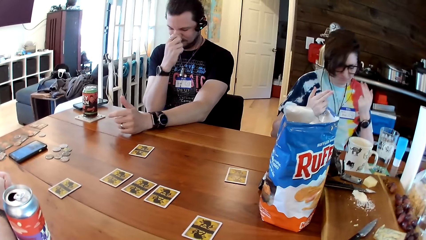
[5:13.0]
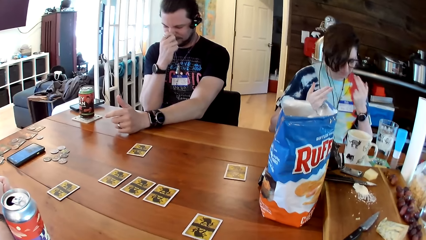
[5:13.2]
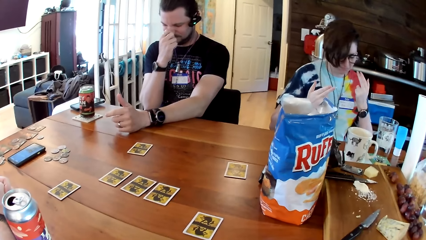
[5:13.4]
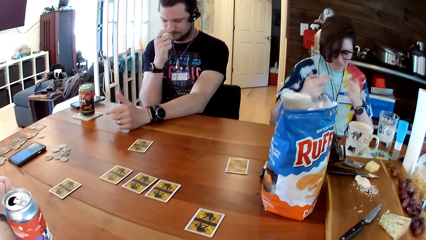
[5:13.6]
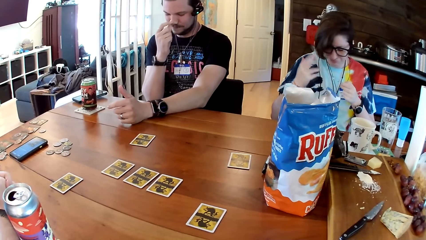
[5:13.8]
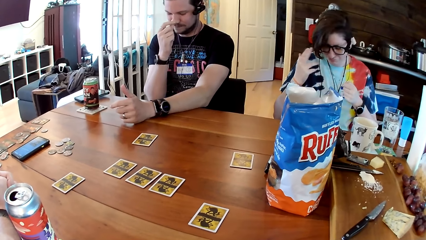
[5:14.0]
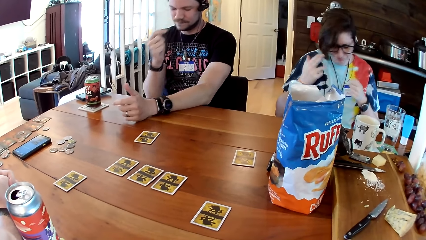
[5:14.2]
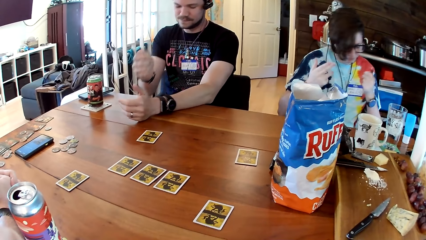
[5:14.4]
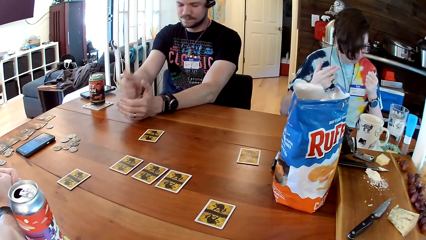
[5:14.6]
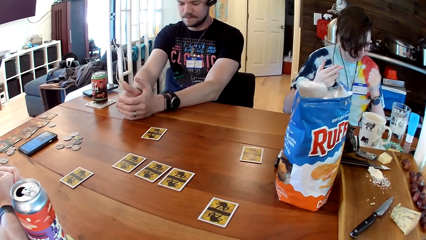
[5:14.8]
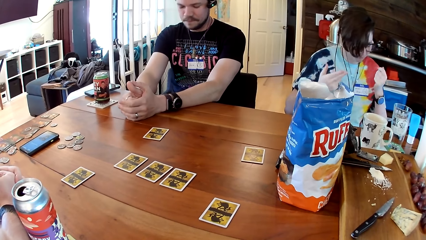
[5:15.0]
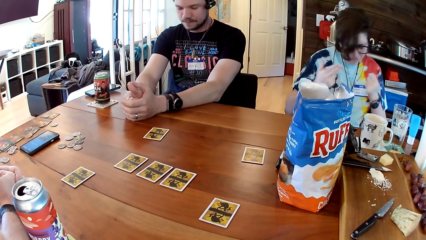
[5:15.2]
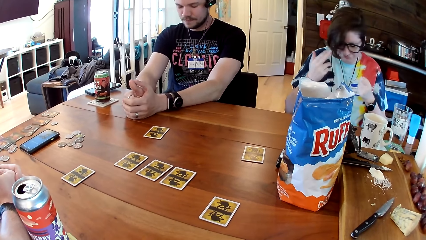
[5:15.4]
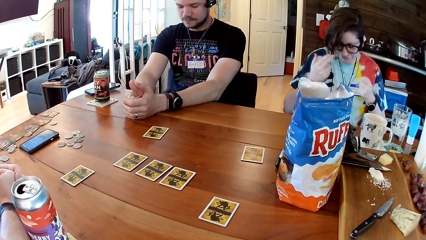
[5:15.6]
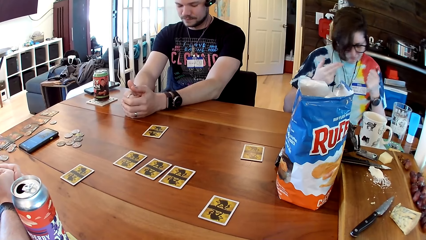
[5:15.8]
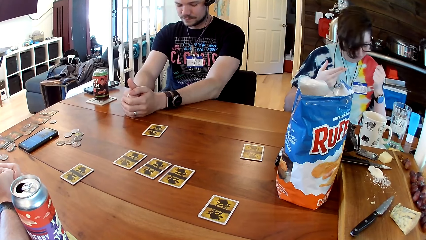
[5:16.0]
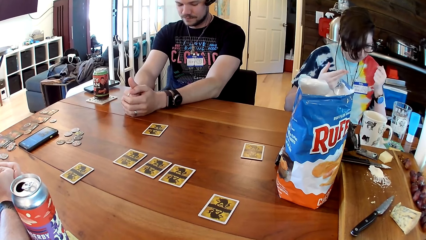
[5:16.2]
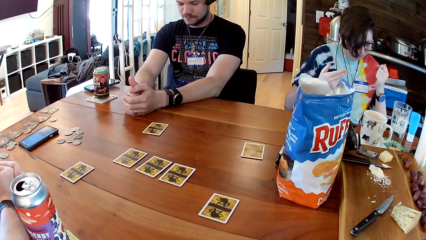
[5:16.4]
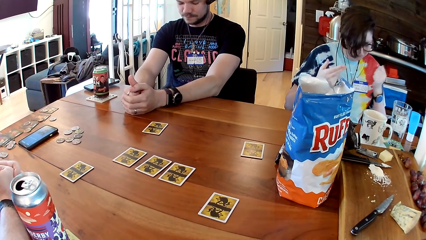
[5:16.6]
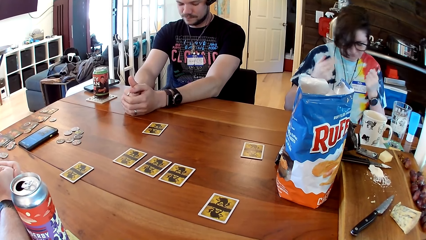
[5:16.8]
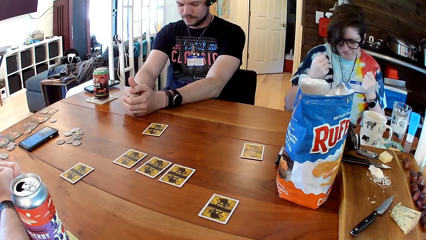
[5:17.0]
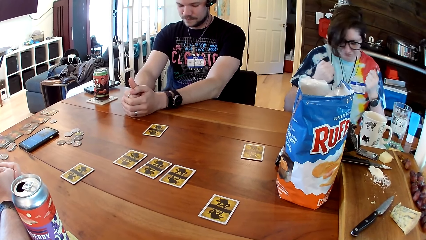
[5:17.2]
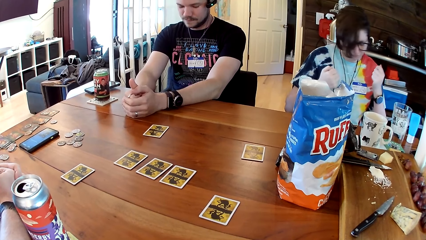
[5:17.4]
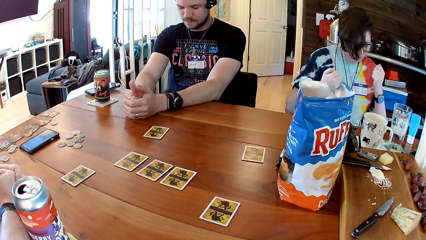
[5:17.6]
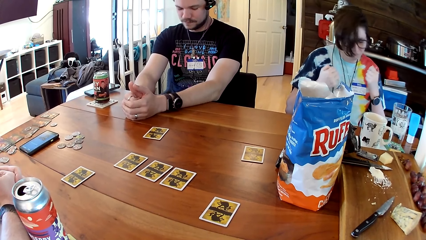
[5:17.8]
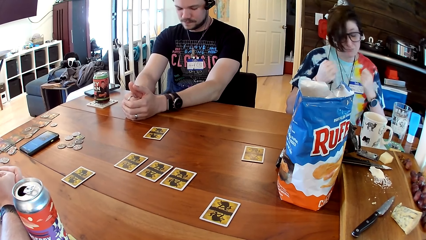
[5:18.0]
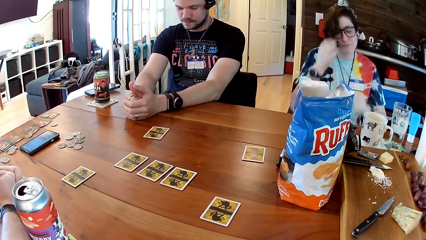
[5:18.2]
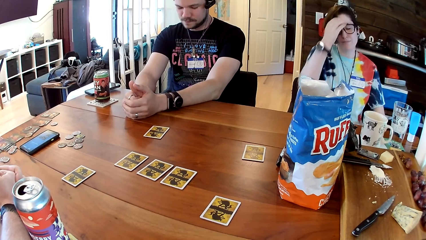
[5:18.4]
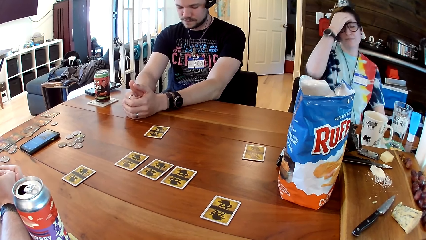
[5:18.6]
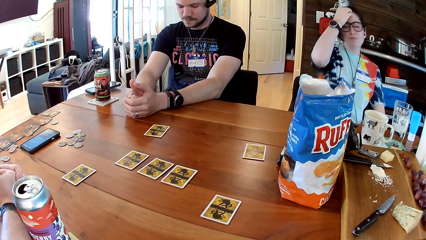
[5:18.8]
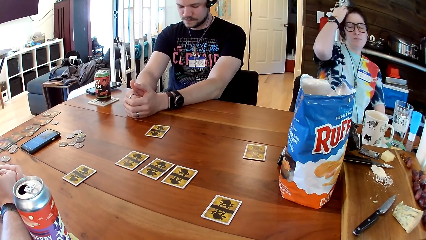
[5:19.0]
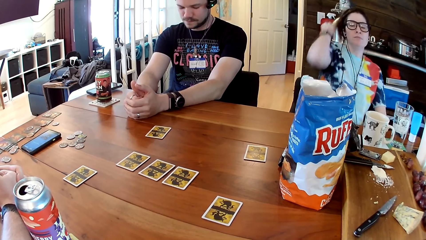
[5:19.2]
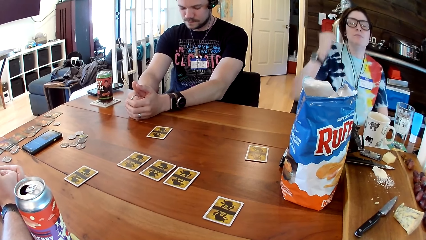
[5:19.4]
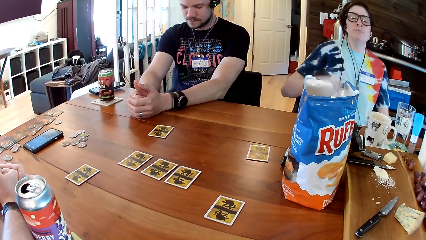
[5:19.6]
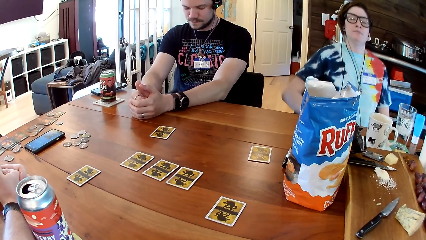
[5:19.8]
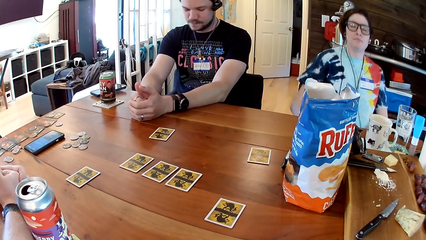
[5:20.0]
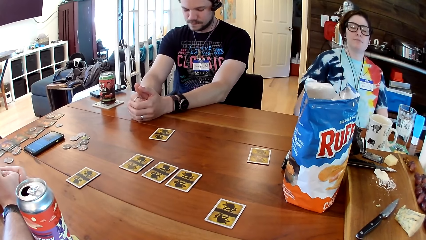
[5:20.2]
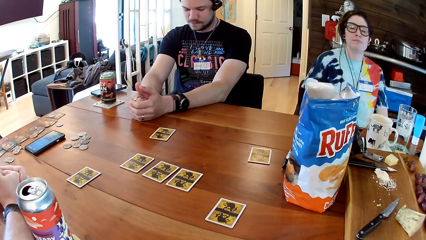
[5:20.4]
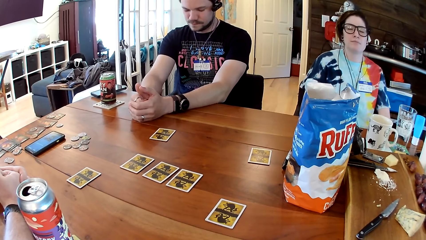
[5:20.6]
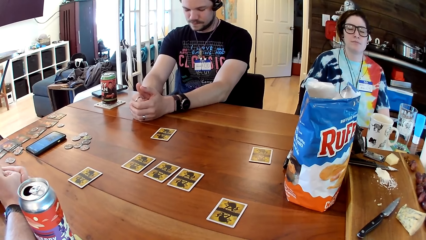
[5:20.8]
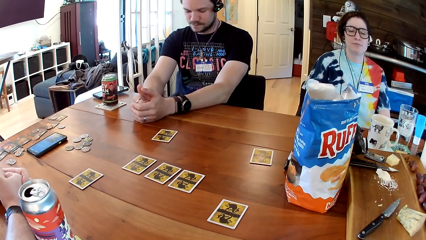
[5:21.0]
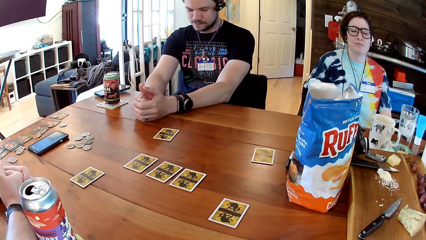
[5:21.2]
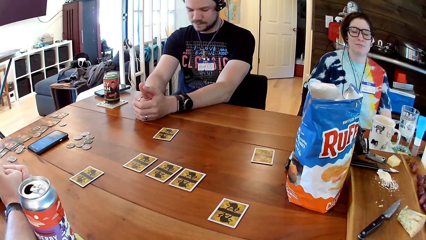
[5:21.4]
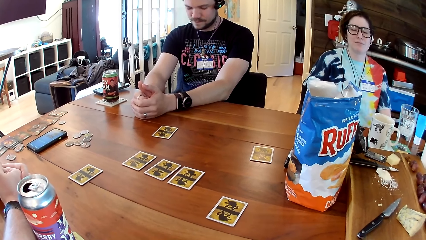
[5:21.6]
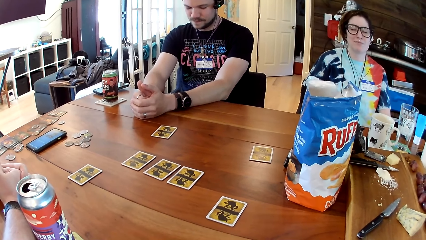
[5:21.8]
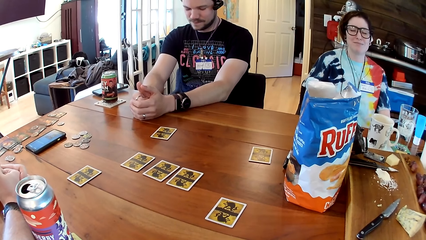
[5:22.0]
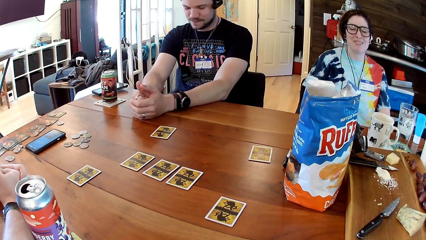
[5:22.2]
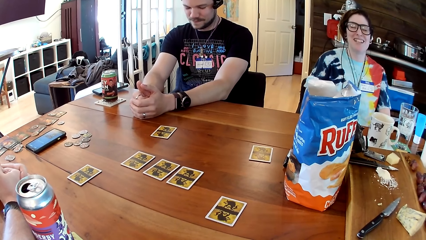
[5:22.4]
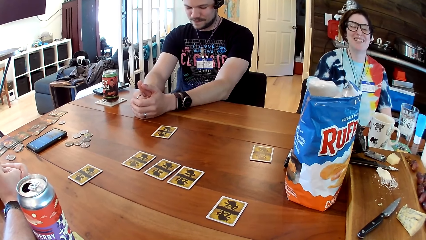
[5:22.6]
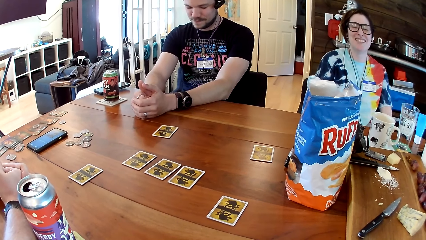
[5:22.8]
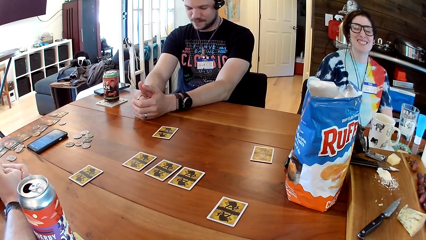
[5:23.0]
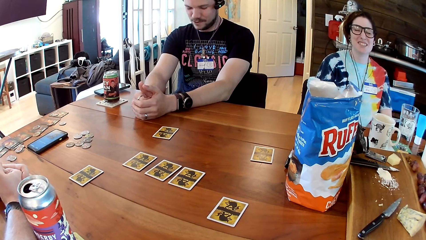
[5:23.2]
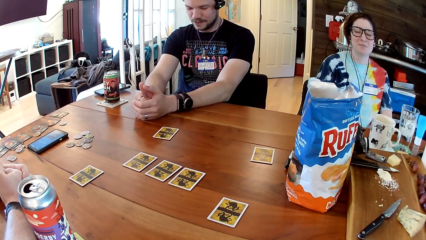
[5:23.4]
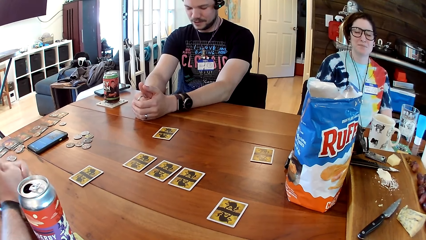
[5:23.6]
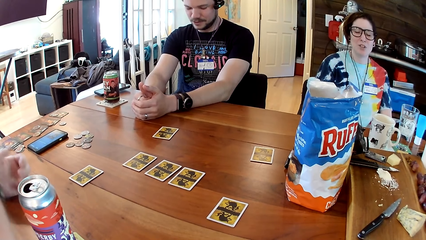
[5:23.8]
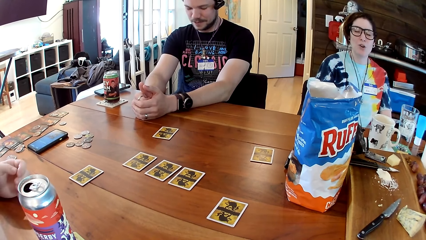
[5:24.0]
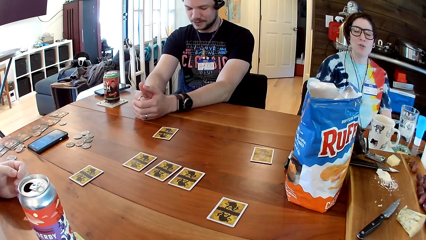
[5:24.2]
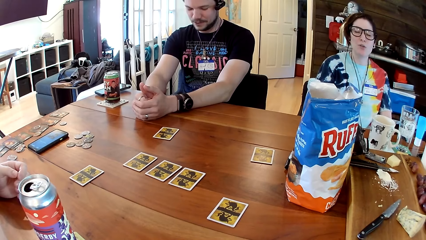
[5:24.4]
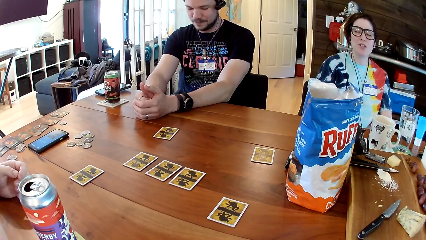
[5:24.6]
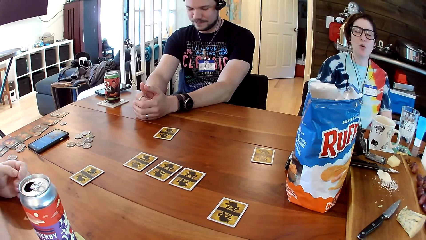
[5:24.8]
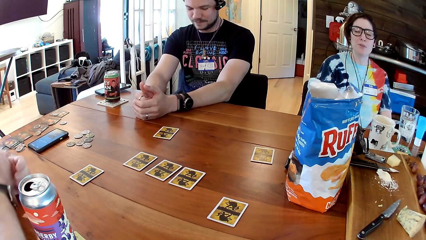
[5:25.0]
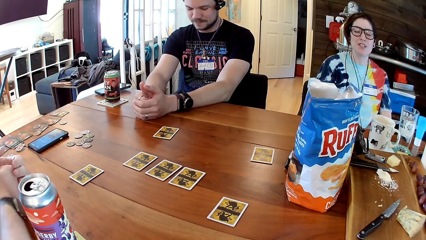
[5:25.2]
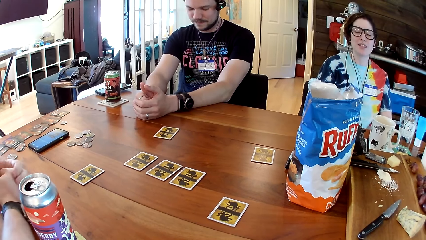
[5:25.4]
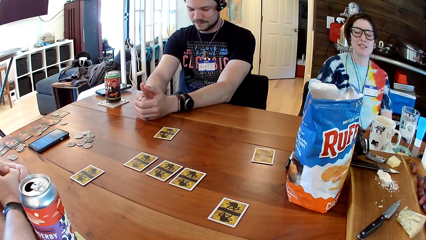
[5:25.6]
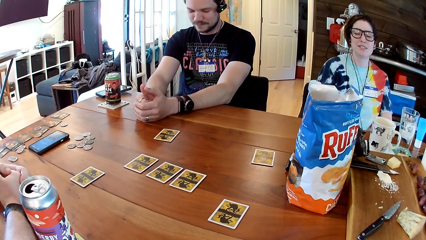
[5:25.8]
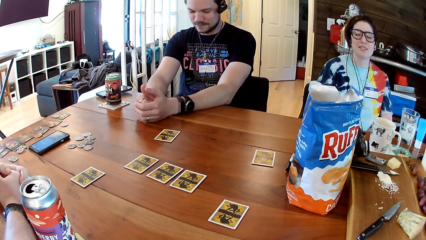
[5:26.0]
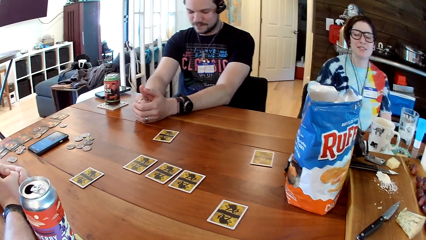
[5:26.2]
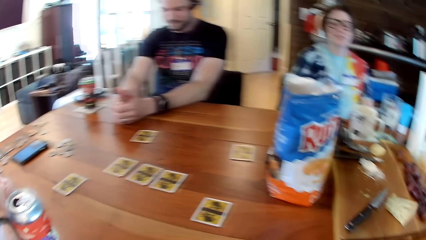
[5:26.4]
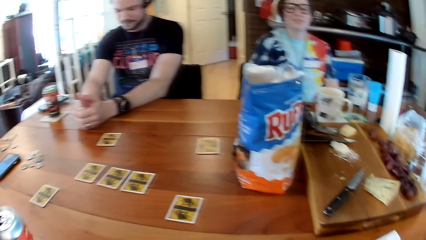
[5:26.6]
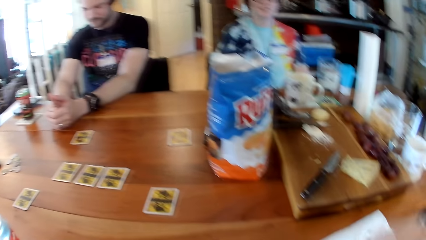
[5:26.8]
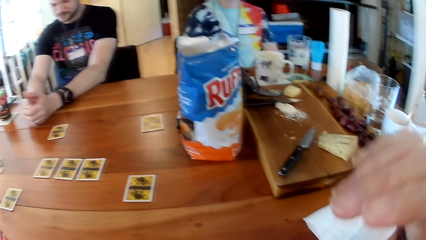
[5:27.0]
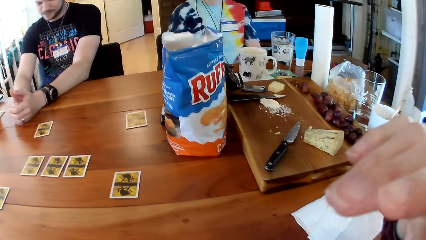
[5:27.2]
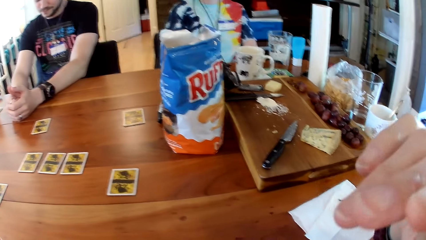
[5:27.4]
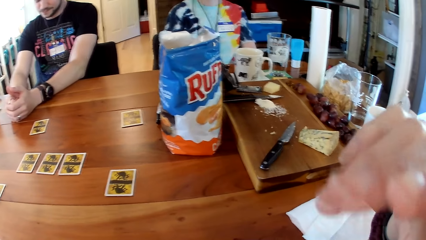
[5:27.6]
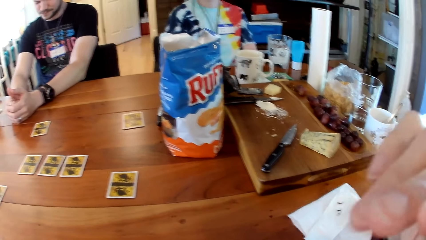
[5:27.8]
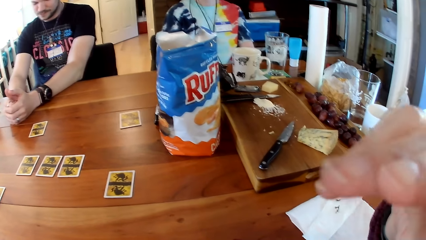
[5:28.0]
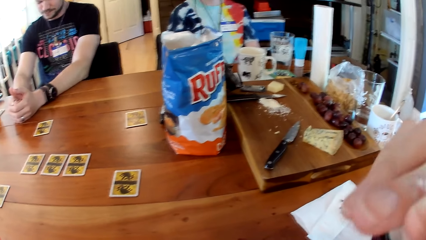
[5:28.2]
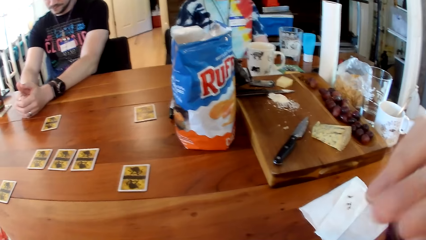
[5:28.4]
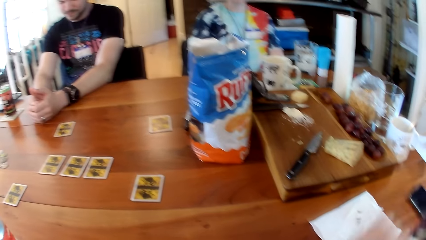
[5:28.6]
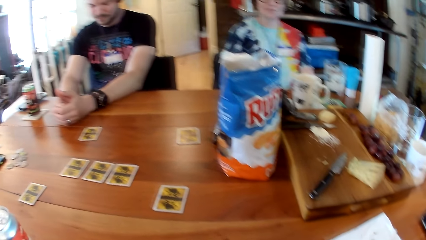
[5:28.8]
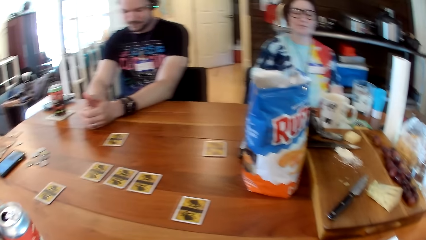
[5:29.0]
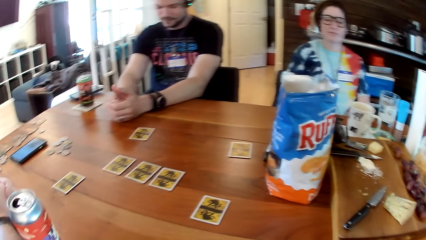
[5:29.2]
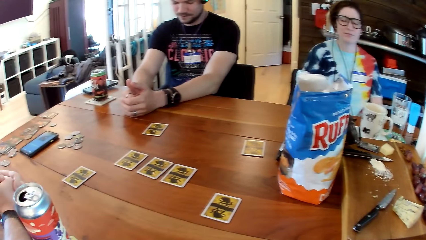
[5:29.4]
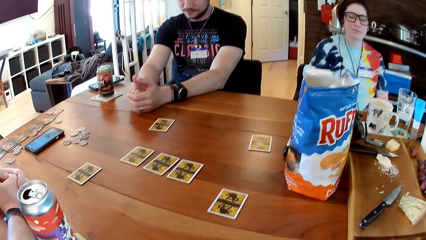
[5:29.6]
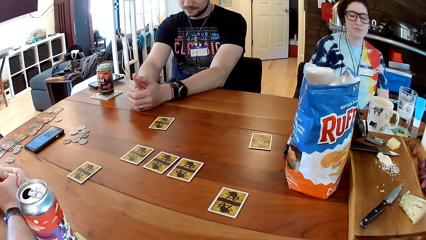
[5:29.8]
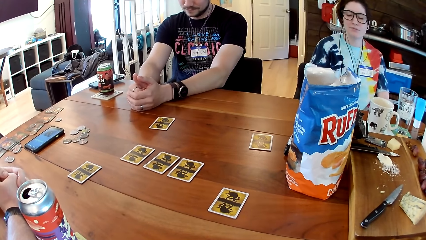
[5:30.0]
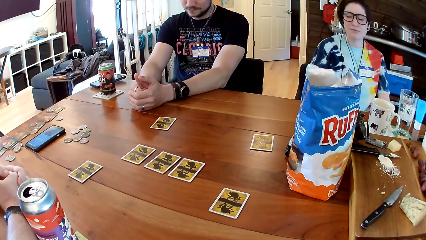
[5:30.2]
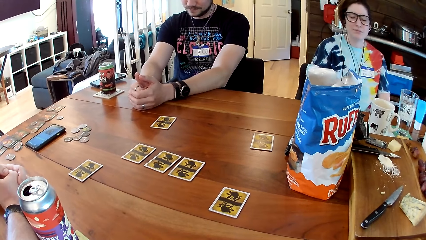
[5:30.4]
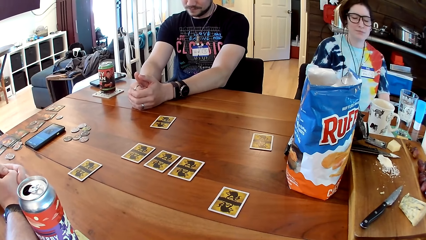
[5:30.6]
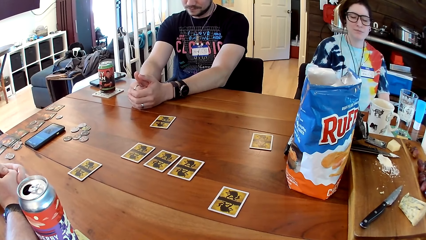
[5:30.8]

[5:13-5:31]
A man is scratching his nose. Another person is dancing. The camera wearer converses with another man and a woman.
